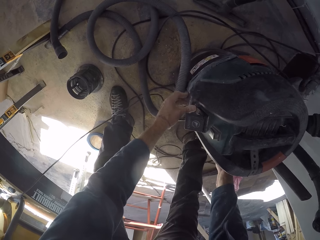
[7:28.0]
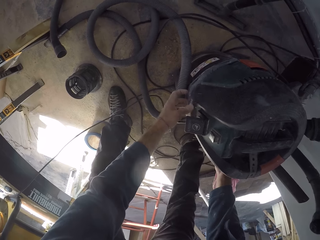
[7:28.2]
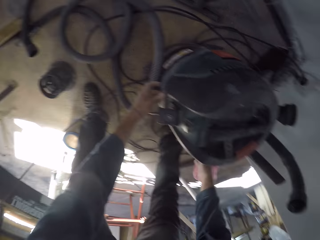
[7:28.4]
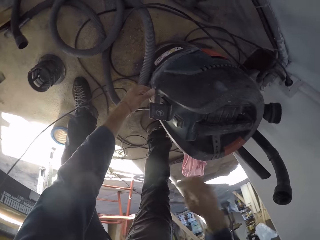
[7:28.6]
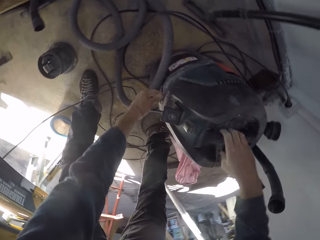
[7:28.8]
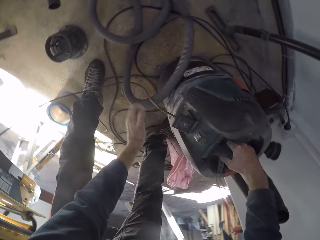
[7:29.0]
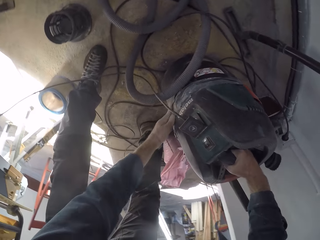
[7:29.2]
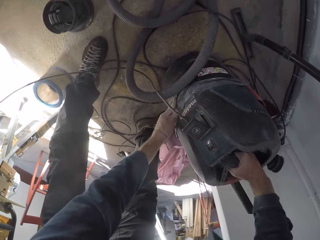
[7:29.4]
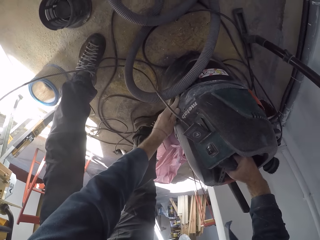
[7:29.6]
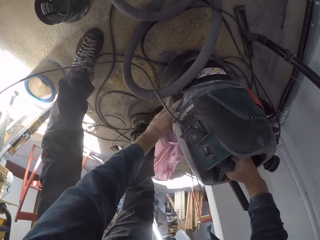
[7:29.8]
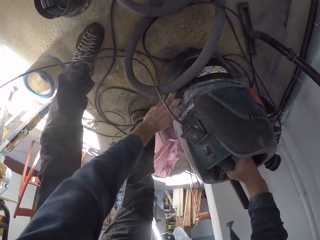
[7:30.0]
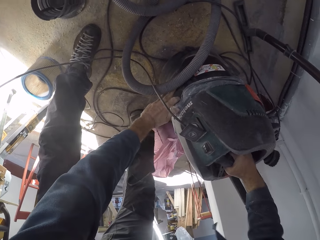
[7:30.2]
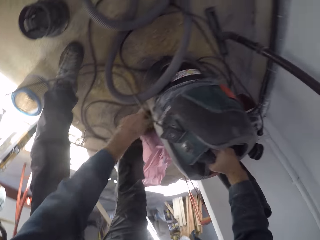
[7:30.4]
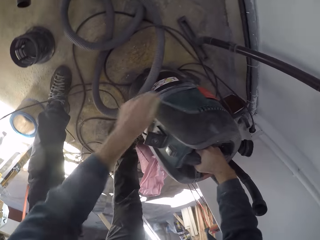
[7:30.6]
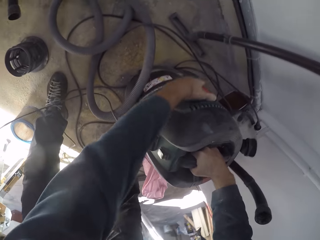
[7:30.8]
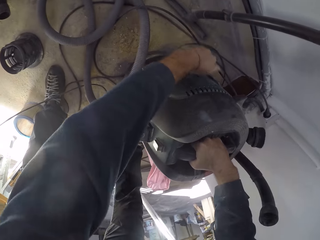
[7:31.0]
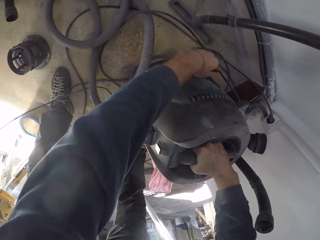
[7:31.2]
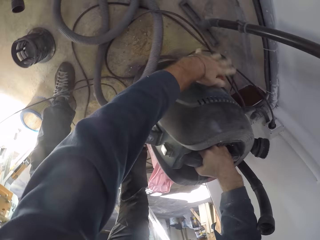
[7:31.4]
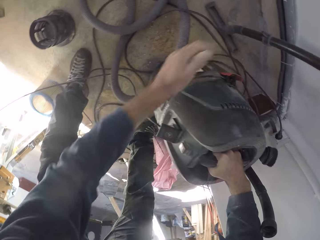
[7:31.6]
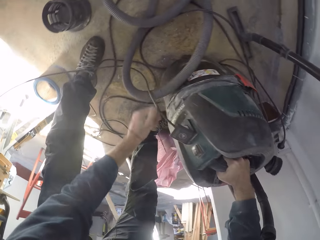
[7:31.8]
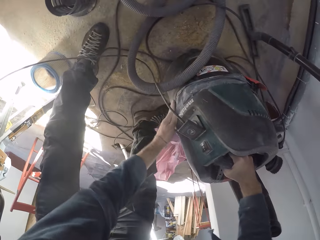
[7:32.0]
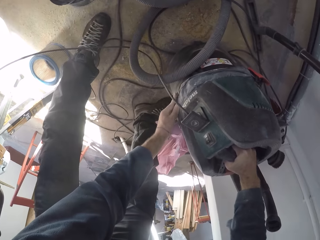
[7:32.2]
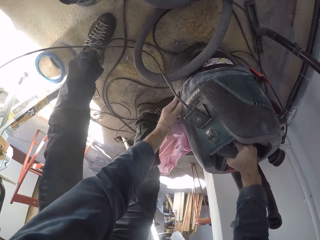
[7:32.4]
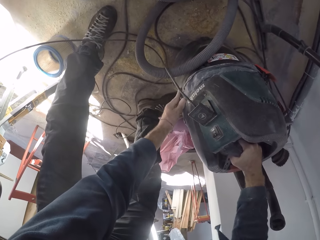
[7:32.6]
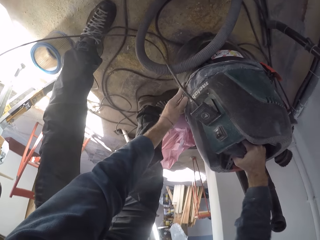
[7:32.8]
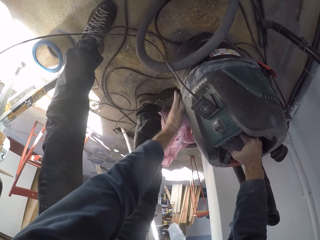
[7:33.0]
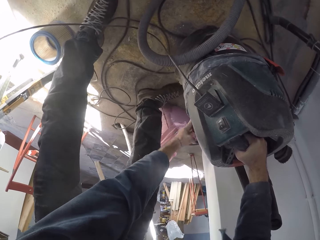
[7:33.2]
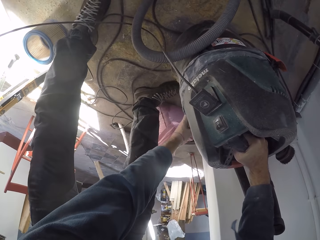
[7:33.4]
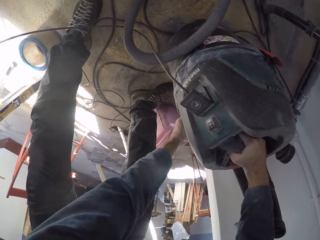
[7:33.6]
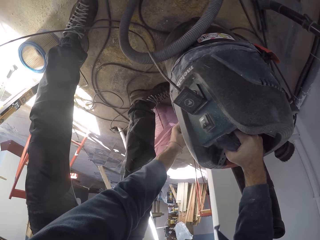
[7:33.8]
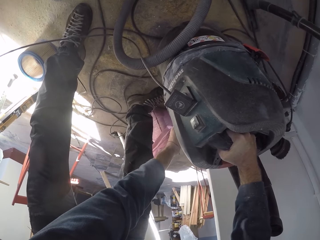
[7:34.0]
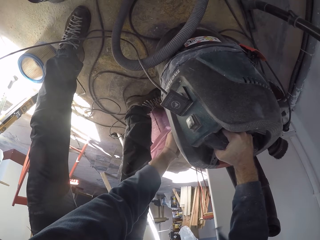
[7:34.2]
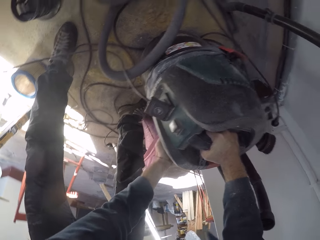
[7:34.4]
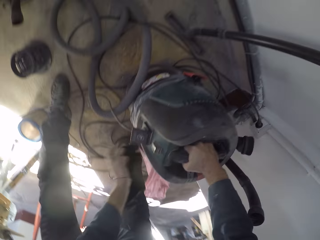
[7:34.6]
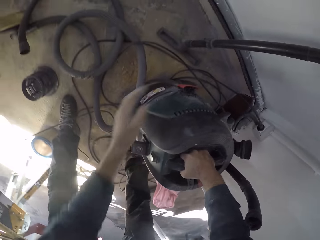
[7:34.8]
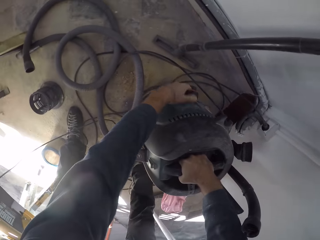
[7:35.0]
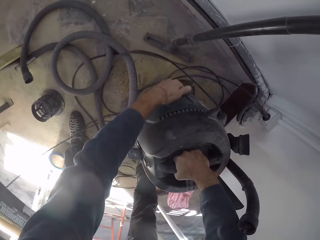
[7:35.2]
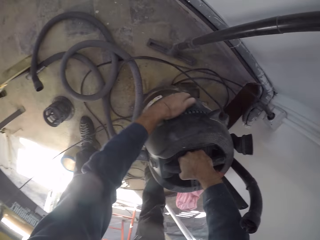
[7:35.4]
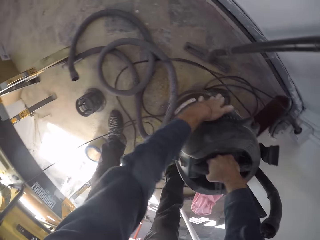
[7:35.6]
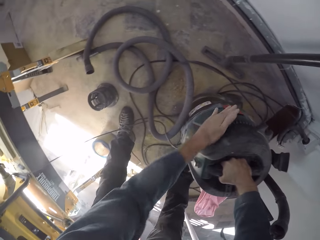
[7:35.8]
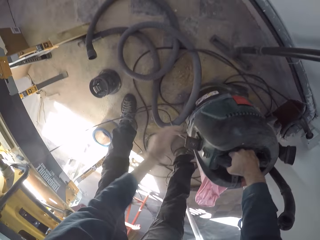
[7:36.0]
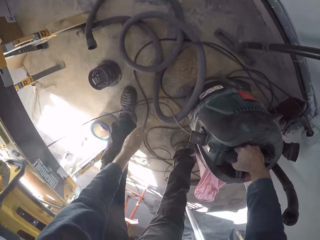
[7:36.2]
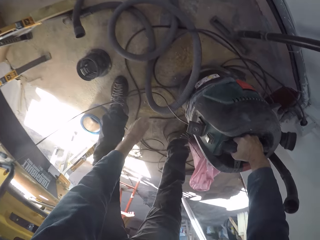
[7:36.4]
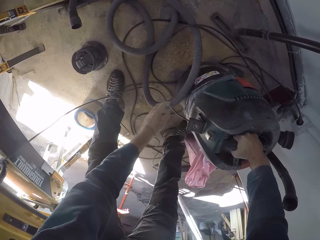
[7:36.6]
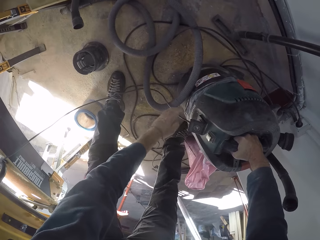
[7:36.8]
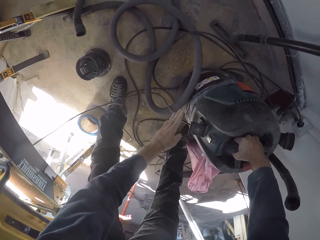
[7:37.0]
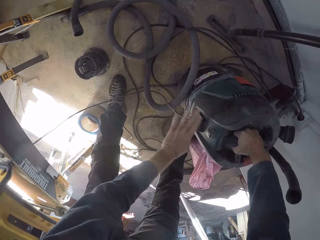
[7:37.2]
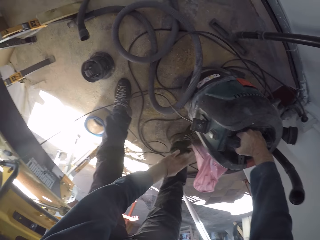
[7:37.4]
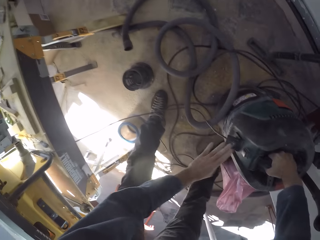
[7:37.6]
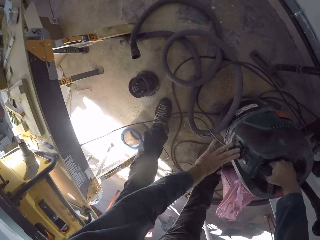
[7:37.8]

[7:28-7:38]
The camera wearer adjusts the vacuum cleaner top on the bottom. He grabs the vacuum cleaner handle with his right hand. He touches the vacuum cleaner clip with his left hand. He presses the vacuum cleaner top with his right hand. He clips the vacuum cleaner with his left hand.

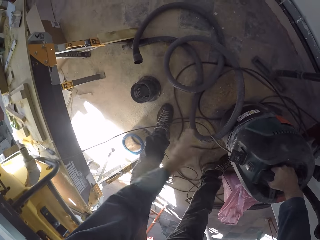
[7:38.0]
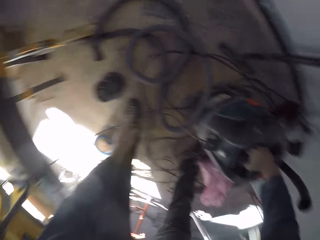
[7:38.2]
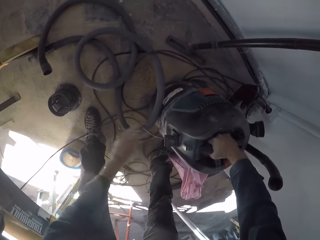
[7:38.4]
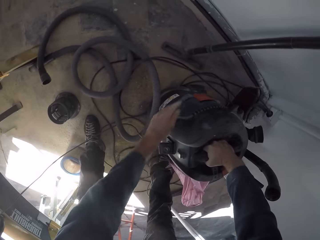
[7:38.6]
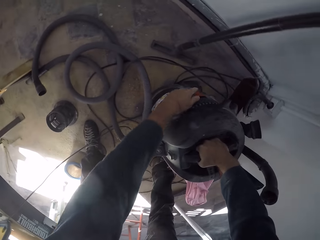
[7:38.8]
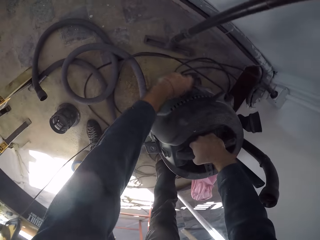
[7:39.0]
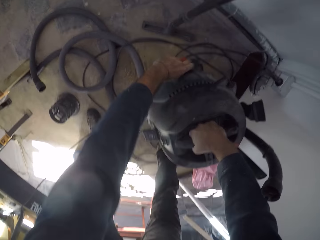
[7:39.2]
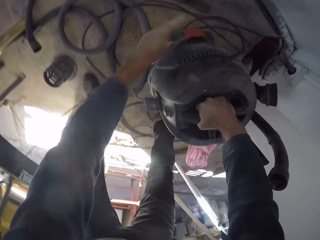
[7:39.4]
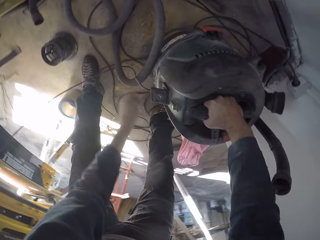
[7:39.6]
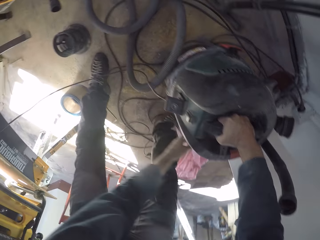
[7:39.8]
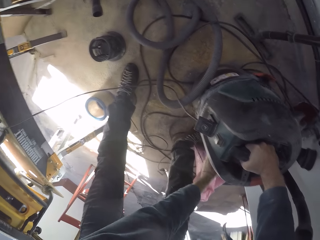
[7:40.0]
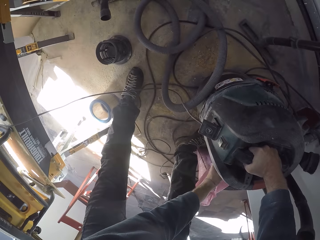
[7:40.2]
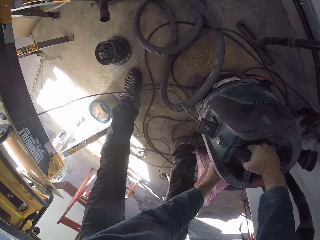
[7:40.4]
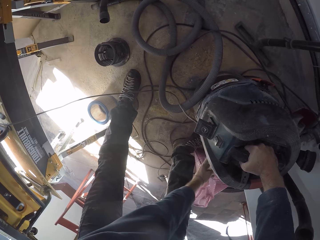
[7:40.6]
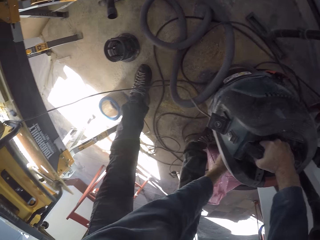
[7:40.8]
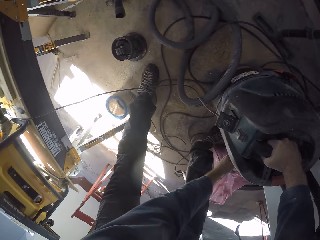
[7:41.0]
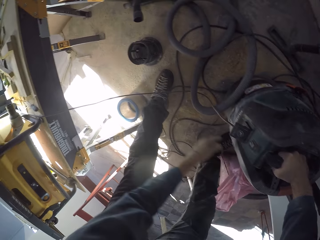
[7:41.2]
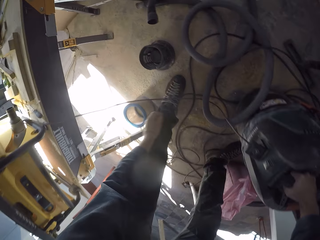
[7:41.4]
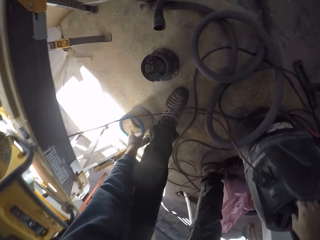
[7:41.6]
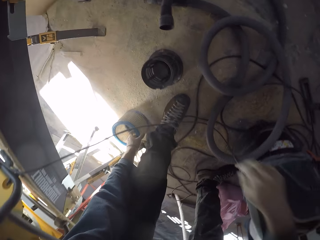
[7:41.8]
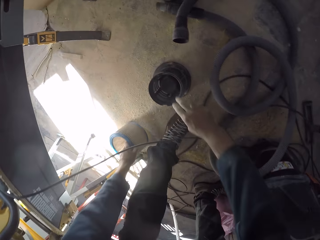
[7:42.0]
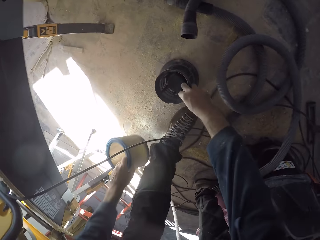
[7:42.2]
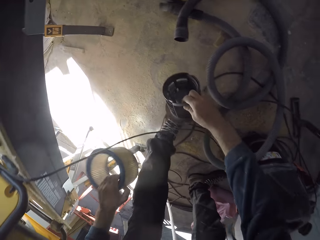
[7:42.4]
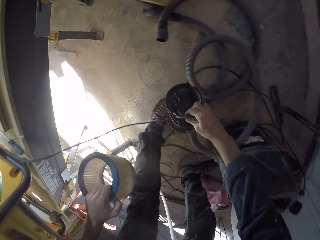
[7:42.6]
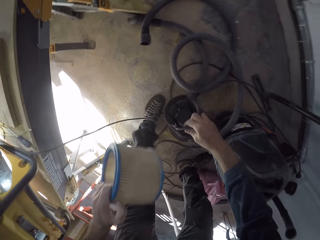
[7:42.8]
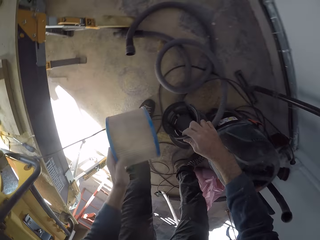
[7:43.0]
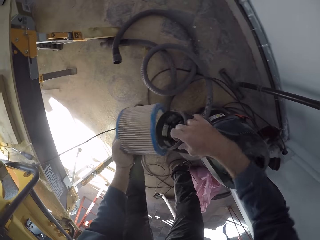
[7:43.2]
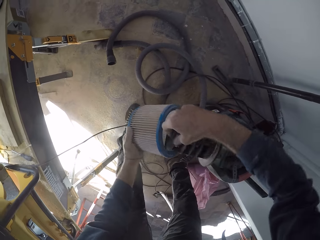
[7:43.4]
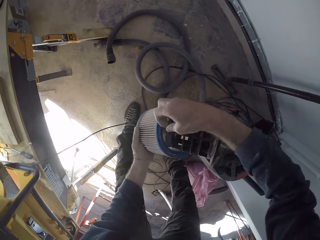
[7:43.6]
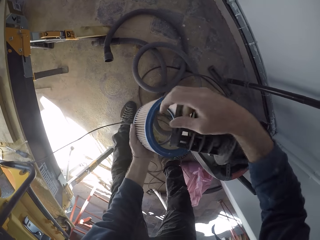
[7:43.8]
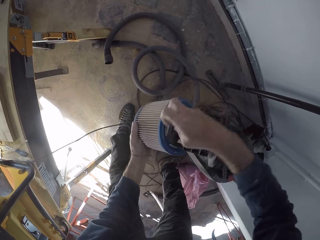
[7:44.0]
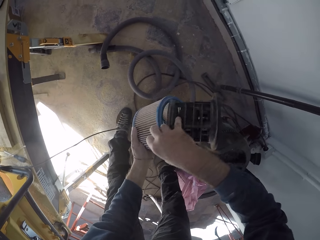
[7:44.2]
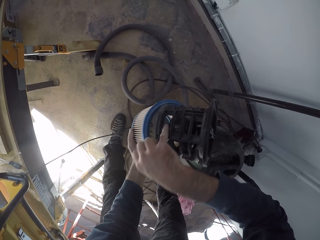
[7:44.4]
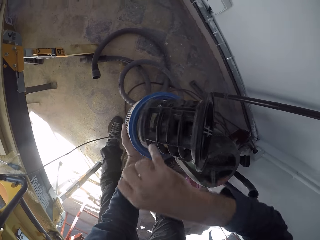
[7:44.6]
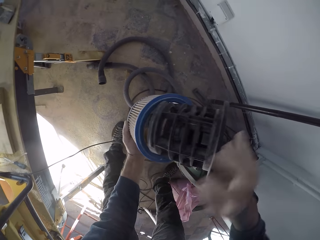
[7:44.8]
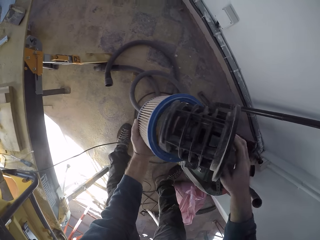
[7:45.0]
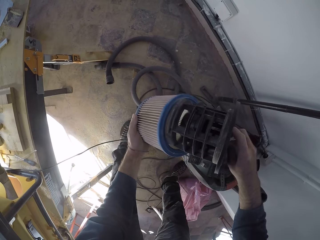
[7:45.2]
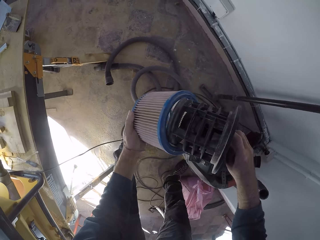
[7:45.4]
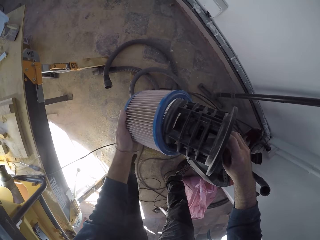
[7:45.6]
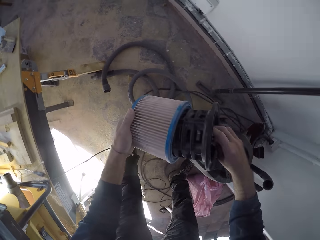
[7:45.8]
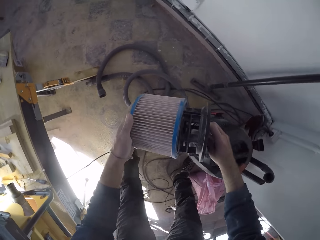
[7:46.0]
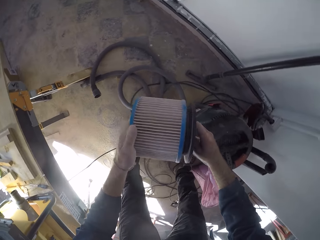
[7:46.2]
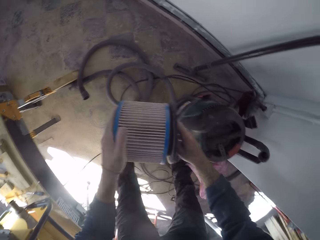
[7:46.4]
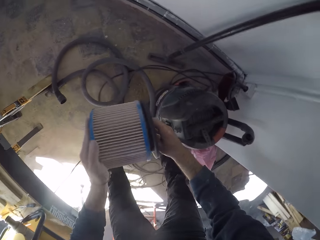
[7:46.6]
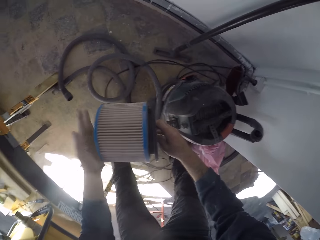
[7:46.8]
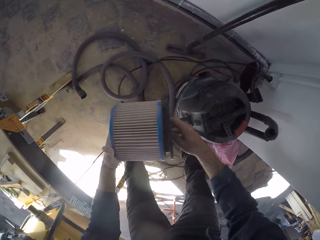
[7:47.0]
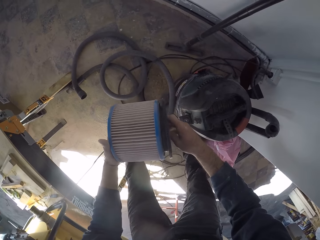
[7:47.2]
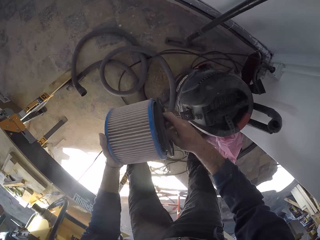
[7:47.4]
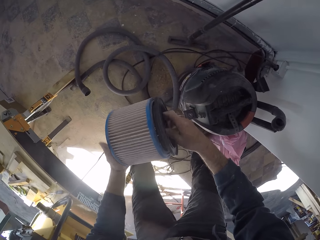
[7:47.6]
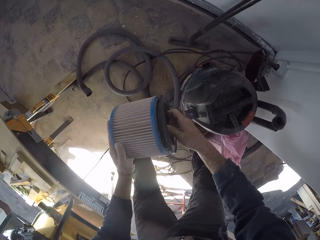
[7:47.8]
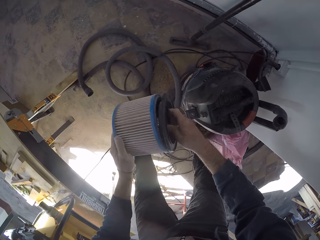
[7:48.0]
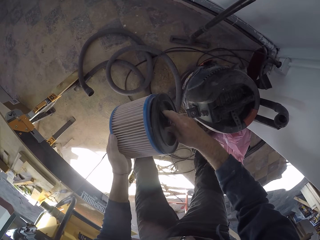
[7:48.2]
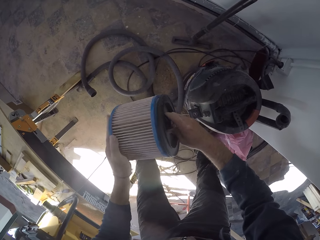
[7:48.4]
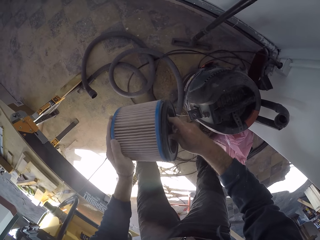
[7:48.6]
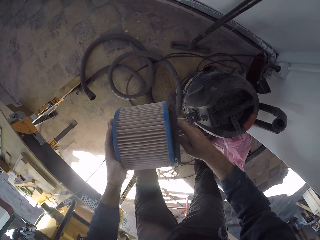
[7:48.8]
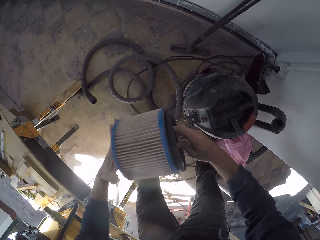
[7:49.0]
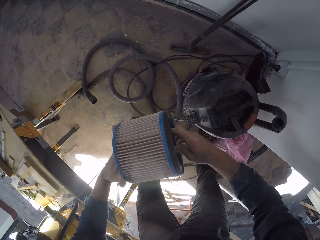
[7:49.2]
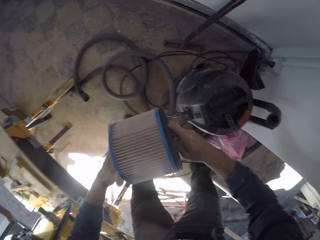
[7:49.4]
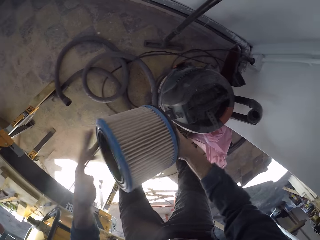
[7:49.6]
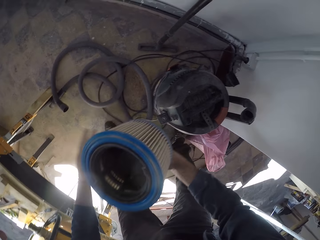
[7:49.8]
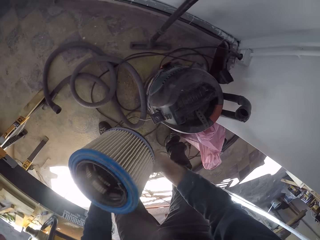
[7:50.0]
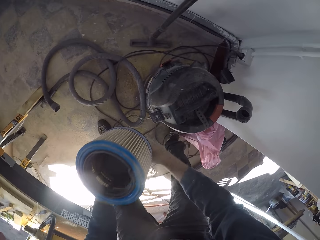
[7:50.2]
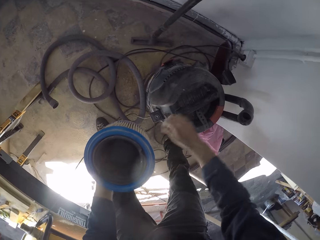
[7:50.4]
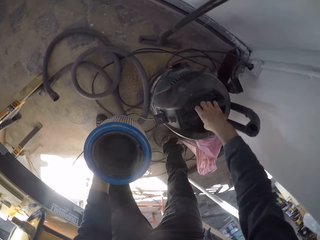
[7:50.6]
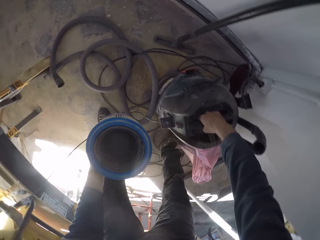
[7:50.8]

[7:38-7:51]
The camera wearer unclips the vacuum cleaner with his left hand. He does so again. He grabs the air filter from the floor with his left hand. He grabs the air filter plastic from the floor with his right hand. He inserts the air filter plastic into the air filter with his right hand.
